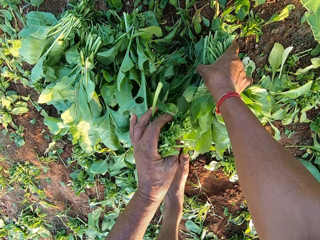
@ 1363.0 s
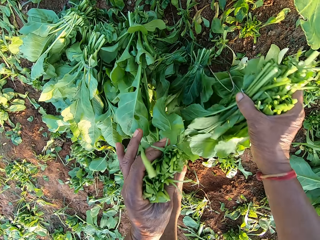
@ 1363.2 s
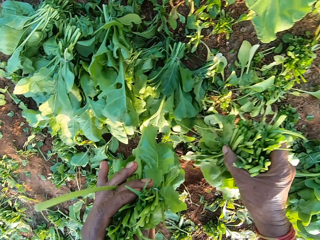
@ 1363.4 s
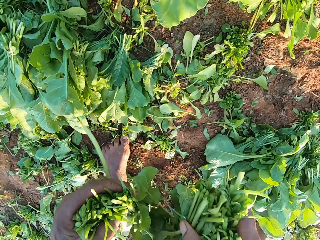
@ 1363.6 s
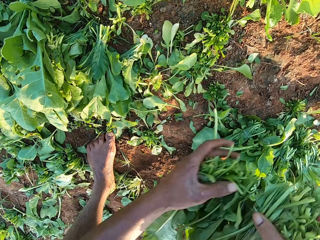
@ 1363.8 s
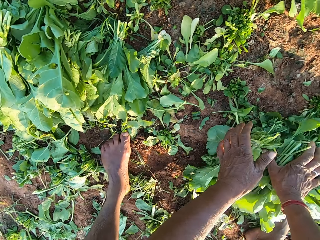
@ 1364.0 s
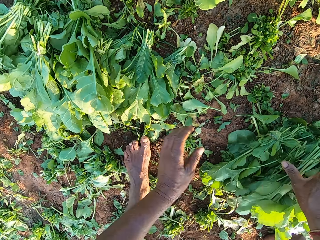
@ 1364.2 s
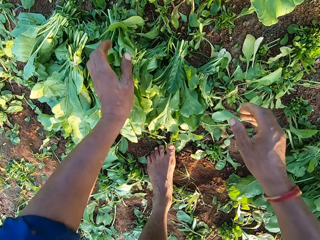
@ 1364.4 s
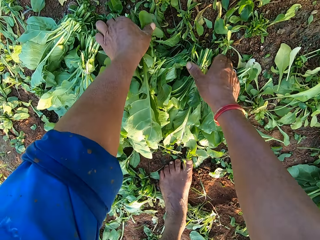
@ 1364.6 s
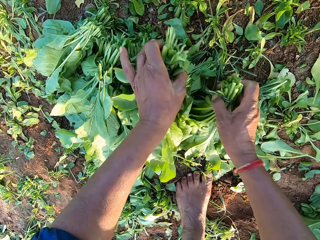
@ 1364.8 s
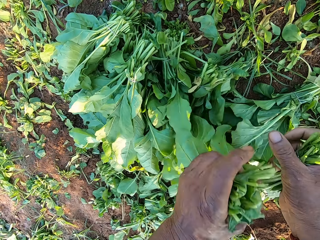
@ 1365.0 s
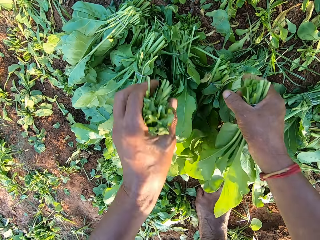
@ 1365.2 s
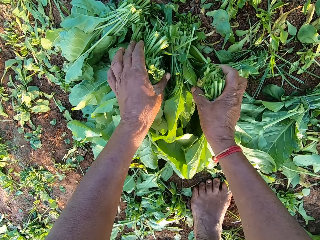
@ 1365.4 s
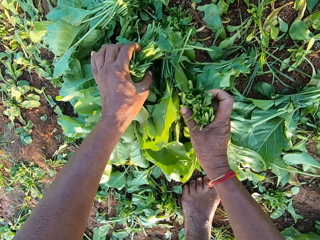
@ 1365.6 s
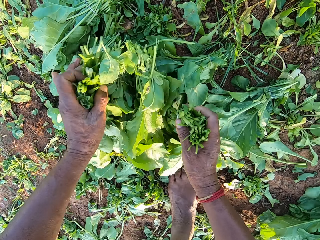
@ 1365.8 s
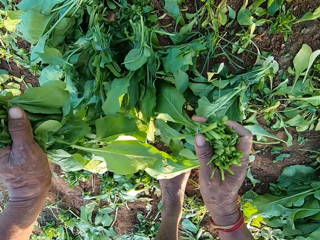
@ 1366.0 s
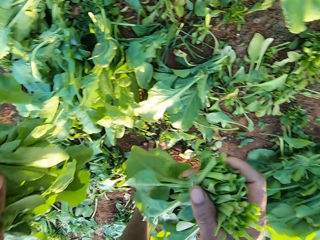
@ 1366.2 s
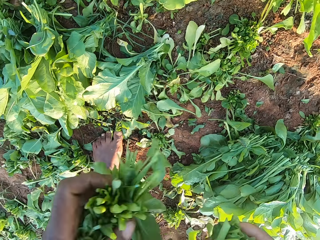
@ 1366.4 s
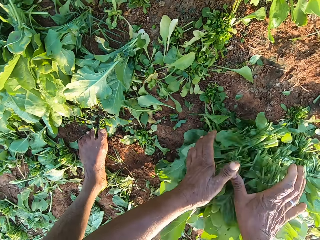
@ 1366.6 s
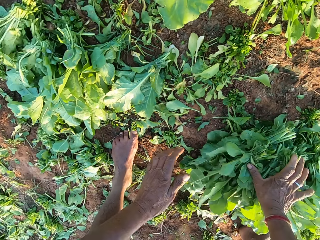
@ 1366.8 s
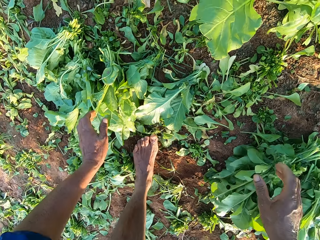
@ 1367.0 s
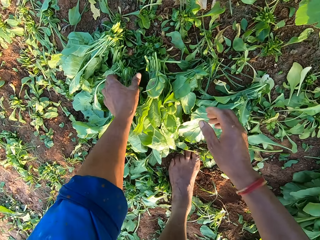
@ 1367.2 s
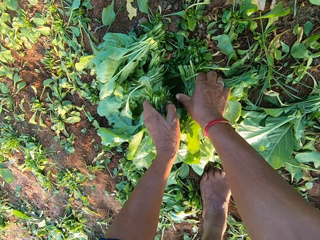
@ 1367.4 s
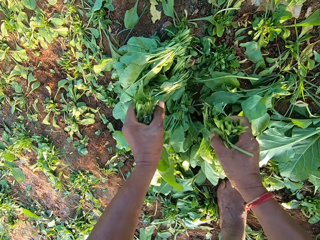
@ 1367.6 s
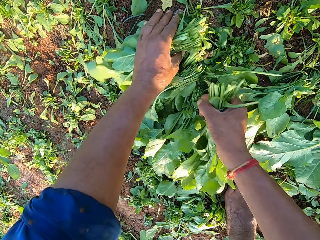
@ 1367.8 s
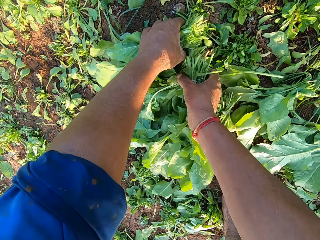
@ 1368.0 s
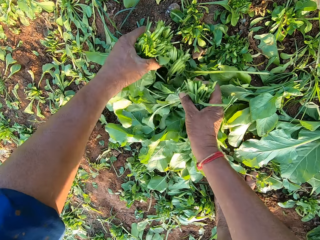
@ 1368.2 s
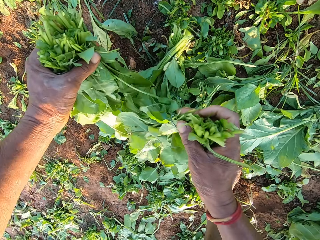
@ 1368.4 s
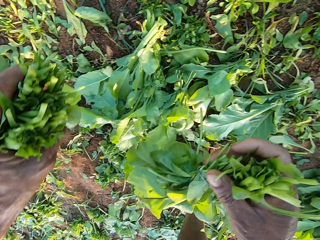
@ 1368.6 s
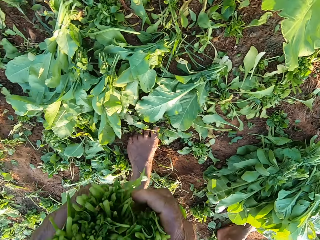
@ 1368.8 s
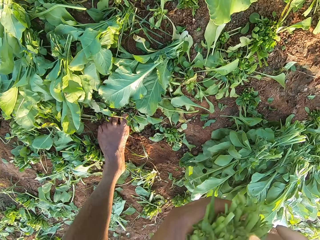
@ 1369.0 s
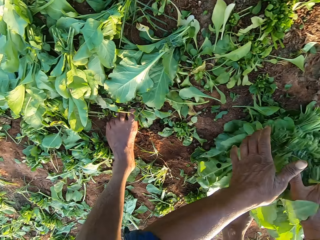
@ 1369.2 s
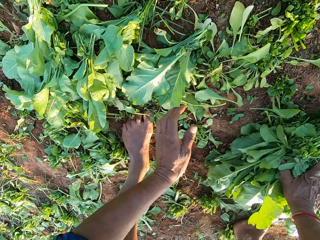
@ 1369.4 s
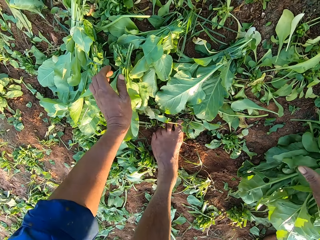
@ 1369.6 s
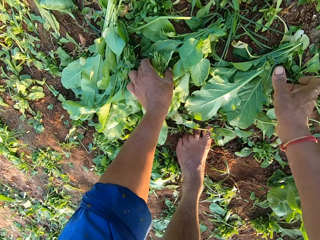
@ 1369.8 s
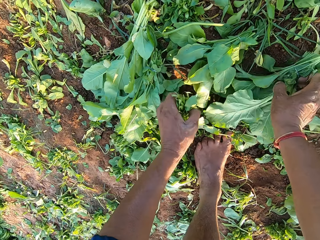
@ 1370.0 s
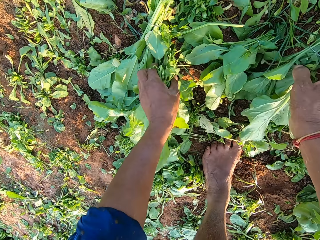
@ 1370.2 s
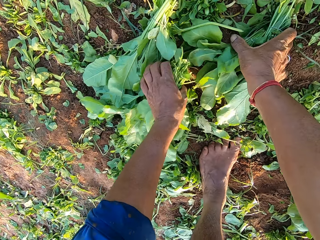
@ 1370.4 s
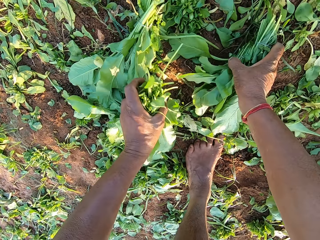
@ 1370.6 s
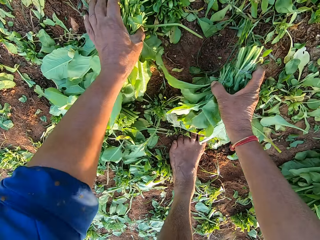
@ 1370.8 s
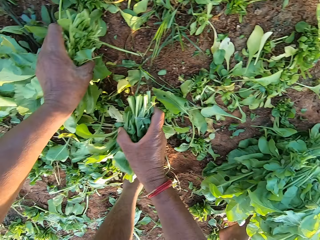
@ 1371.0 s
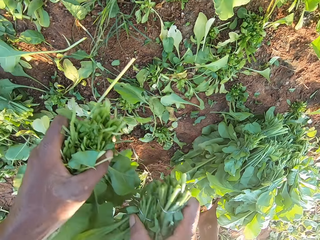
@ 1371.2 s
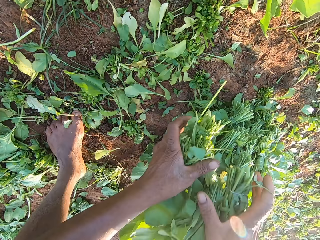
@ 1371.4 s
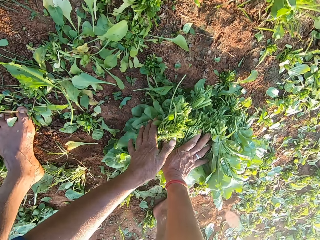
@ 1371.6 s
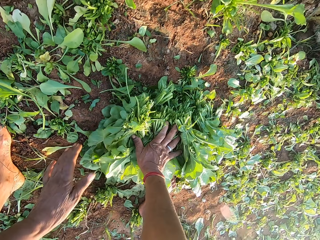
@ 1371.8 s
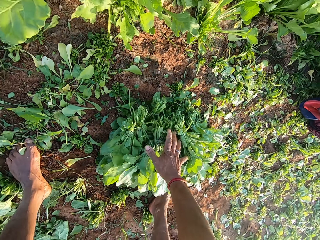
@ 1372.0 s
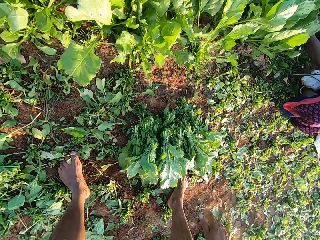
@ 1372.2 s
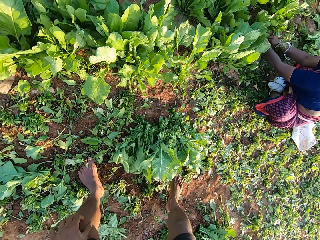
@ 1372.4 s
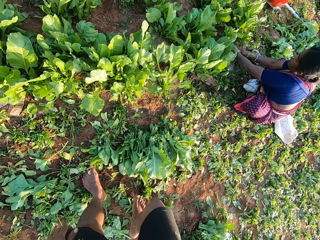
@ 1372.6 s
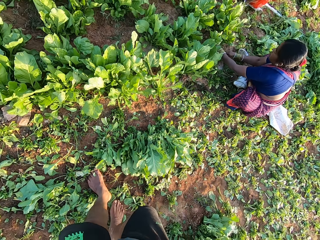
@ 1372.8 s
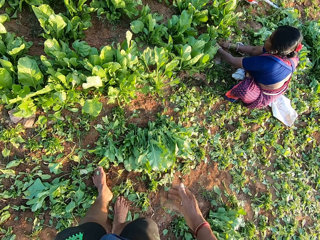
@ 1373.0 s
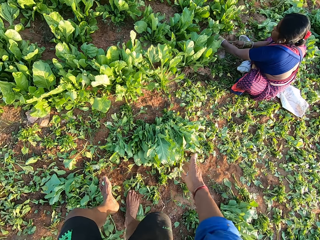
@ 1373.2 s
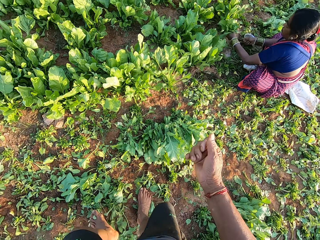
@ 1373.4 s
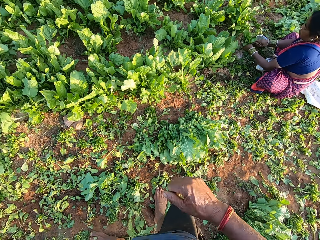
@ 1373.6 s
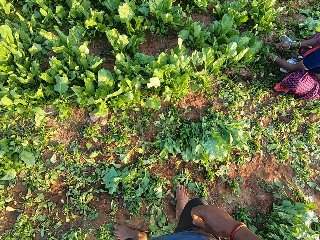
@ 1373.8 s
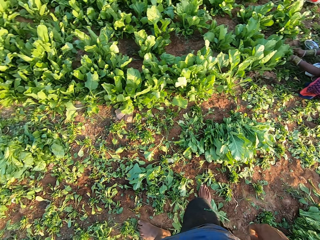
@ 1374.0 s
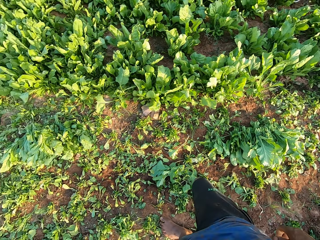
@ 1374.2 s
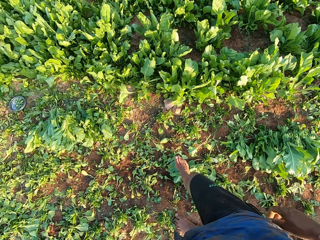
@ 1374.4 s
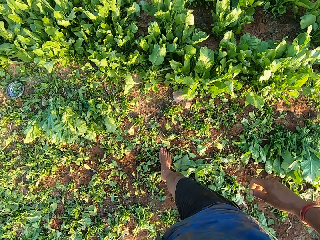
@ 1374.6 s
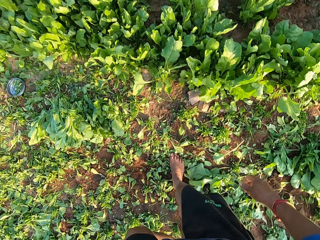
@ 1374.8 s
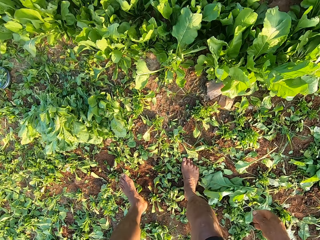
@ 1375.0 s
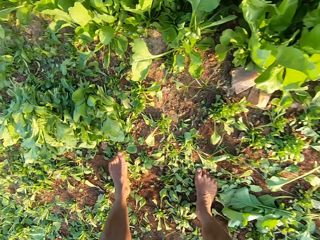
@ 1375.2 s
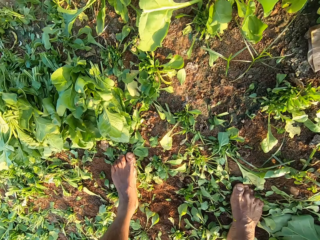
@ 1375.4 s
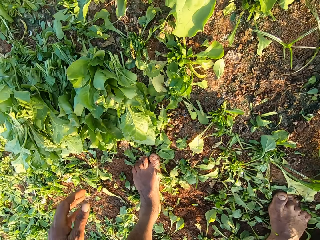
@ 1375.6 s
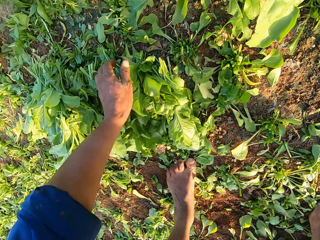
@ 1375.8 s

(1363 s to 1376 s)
The camera wearer drops the spinaches on the ground with both hands. They pack spinaches from the ground with both hands. They drop the spinach leaves on the ground with both hands. They pick some spinach leaves on the ground with both hands. They drop the spinach leaves on the ground with both hands. They pick some spinach leaves on the ground with both hands. They converse. They drop the spinach leaves on the ground with both hands. A woman converses with the camera wearer. The camera wearer converses with a group of people. They converse with the woman and walk left.

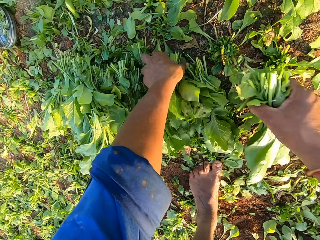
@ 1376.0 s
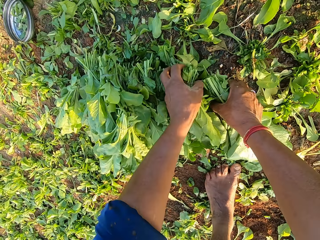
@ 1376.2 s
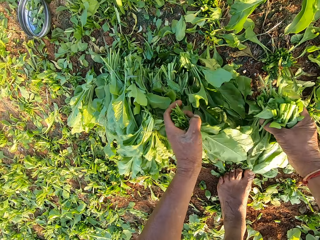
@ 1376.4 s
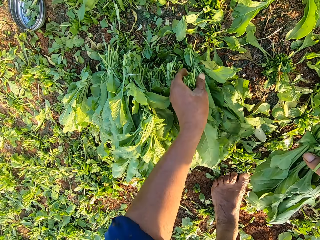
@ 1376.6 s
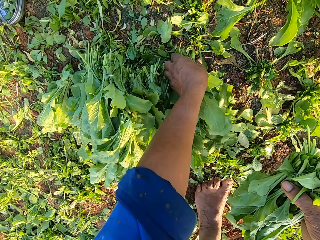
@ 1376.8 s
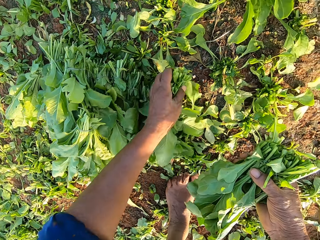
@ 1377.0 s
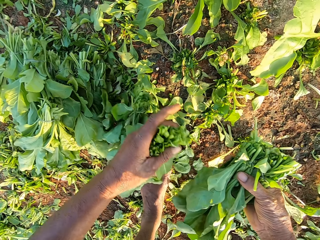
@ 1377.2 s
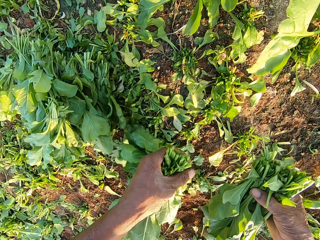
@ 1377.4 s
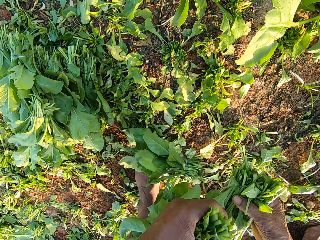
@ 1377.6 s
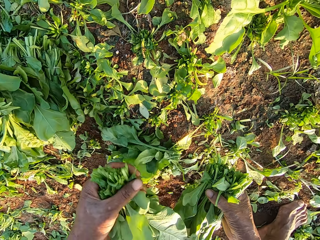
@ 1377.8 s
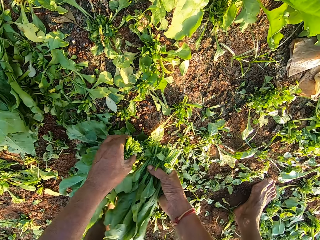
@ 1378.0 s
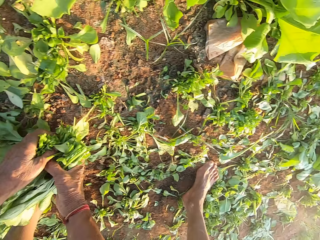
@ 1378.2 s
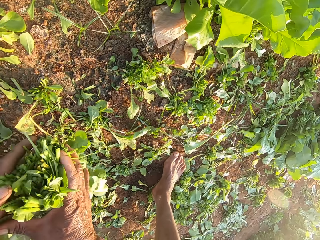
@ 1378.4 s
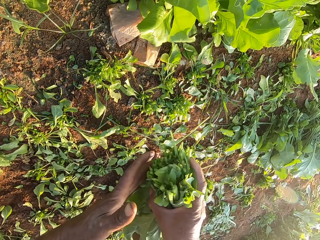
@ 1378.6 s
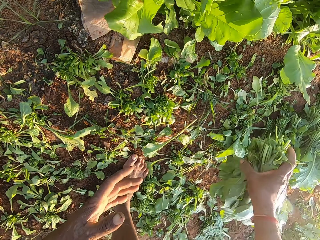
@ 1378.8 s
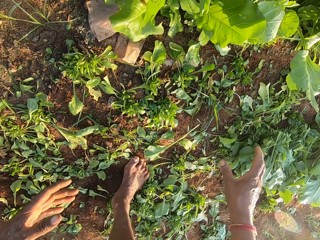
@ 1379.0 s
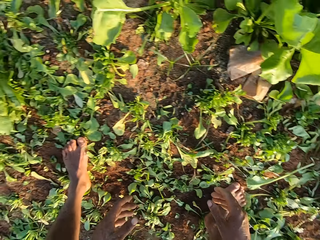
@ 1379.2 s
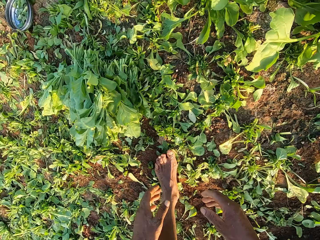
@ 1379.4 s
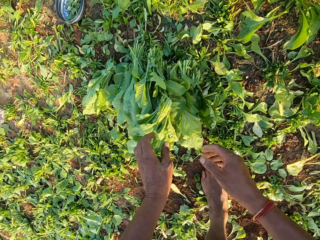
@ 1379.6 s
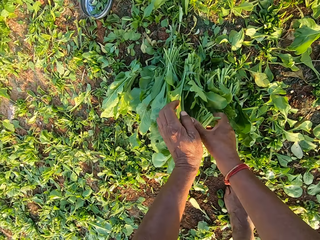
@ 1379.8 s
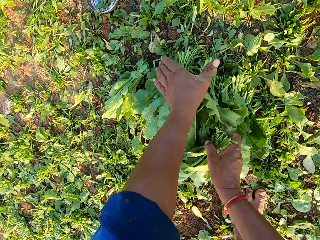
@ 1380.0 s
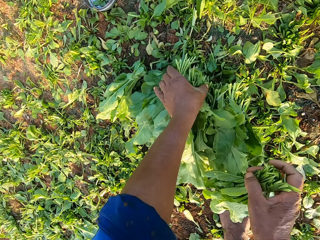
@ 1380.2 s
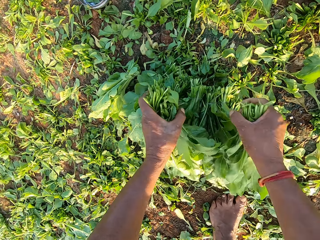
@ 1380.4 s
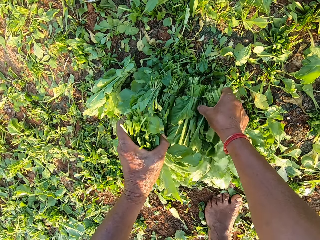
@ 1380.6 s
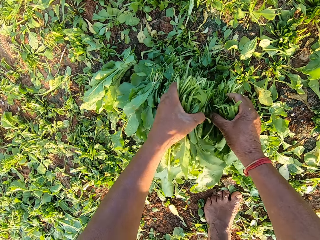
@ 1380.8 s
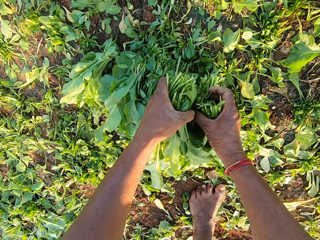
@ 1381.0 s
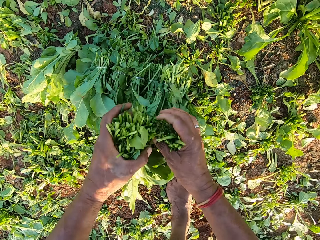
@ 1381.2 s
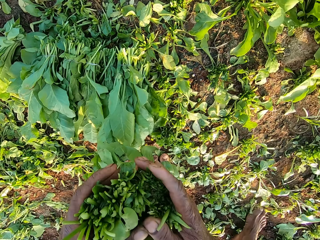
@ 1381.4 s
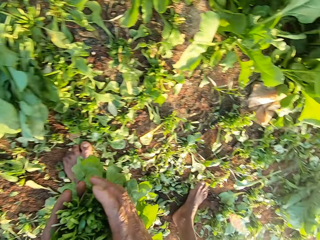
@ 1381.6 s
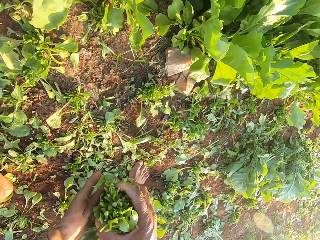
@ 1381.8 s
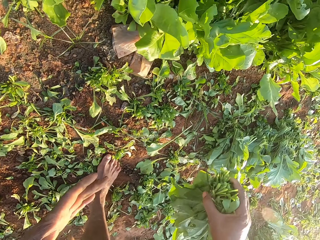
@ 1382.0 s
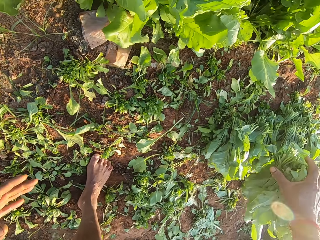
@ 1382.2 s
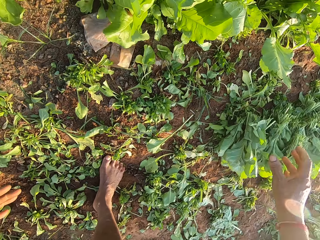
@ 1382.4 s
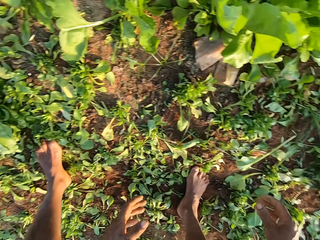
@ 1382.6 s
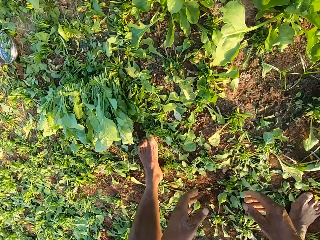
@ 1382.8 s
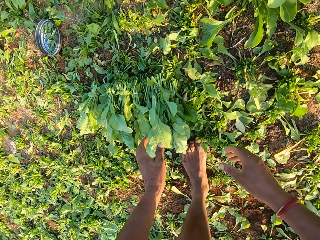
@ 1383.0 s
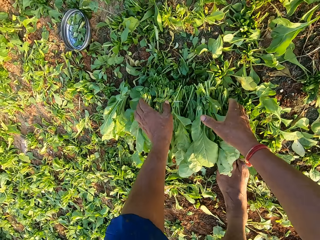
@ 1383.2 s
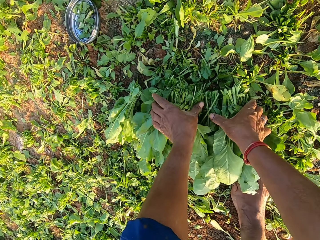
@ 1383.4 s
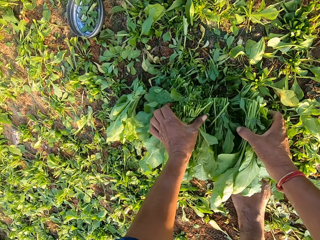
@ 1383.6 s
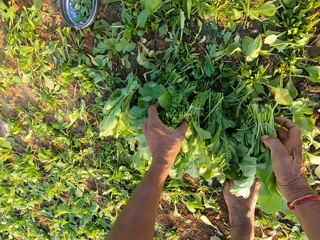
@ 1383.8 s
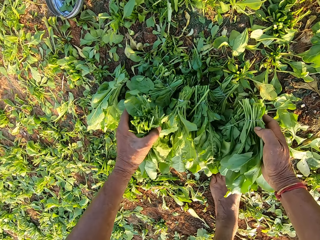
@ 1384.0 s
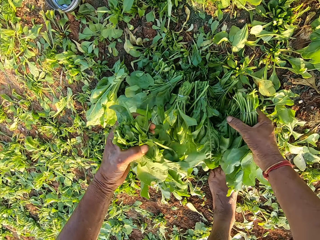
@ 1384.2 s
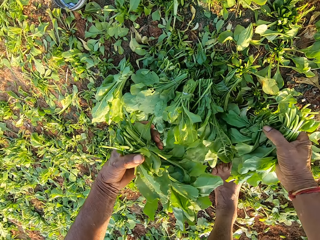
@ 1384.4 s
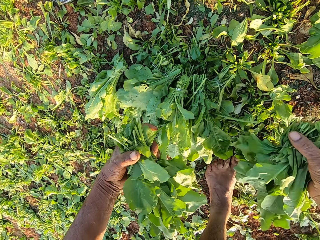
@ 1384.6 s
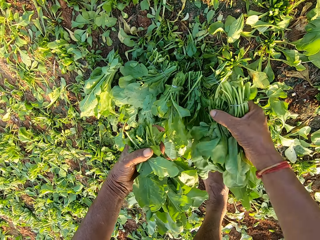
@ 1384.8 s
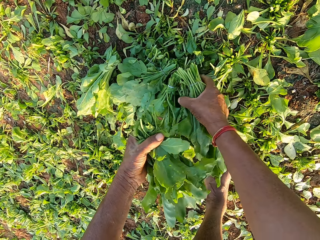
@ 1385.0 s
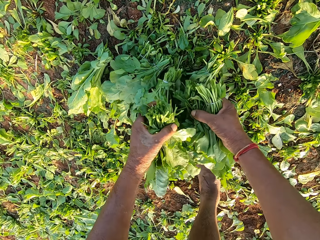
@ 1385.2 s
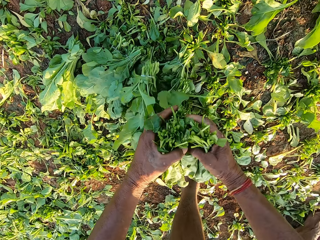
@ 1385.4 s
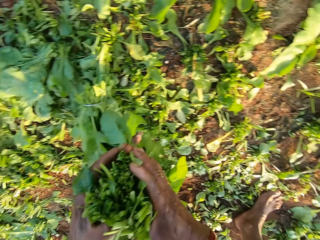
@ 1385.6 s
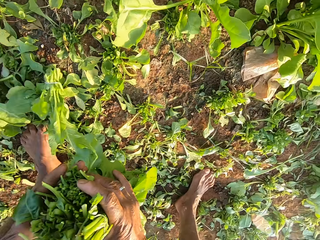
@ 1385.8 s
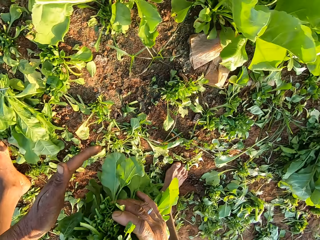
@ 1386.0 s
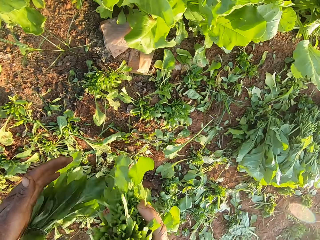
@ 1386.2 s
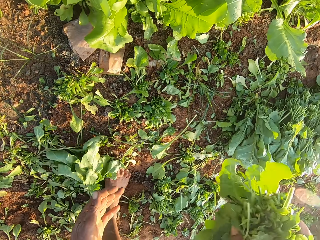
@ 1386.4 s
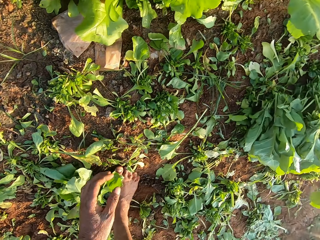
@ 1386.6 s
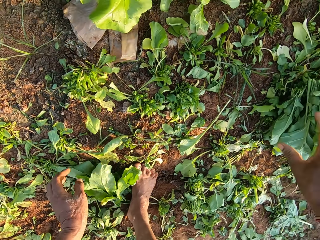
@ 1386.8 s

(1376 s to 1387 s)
The camera wearer picks some spinach leaves on the ground with both hands. They drop the spinach leaves on the other bunches on the ground with both hands. They pick some spinach leaves on the ground with both hands. They drop the spinach leaves on the other bunches on the ground with both hands. They pick some spinach leaves on the ground with both hands. They converse with a woman. They drop the spinach leaves on the ground with both hands. The woman converses with the camera wearer.
